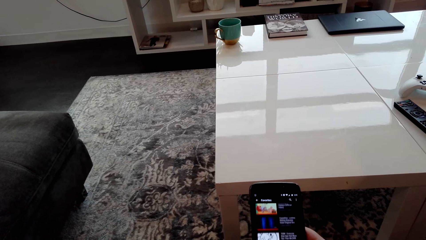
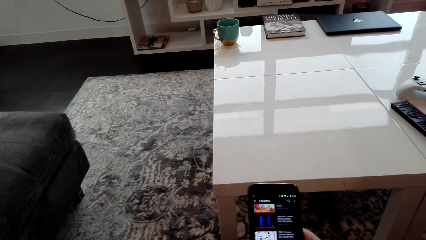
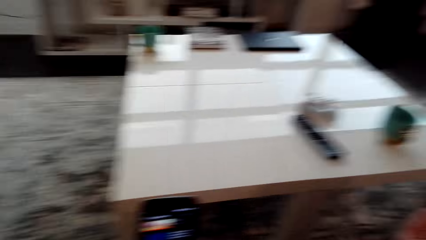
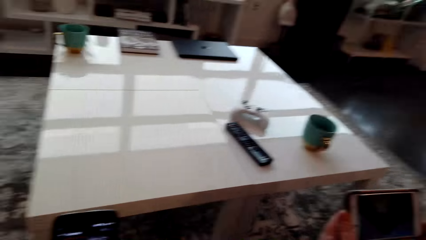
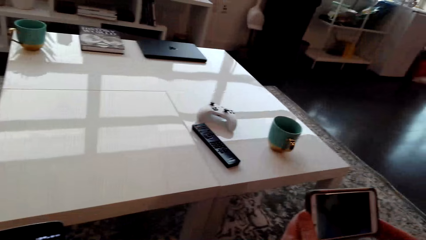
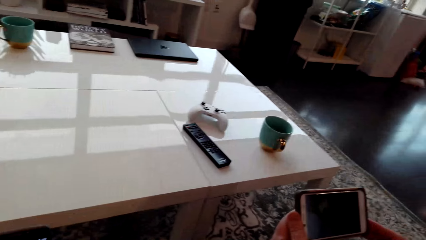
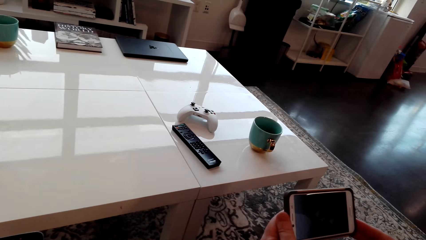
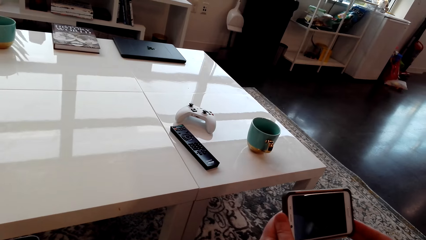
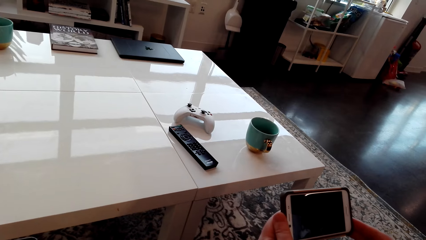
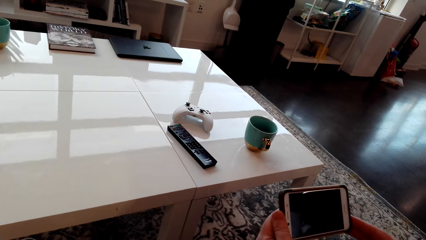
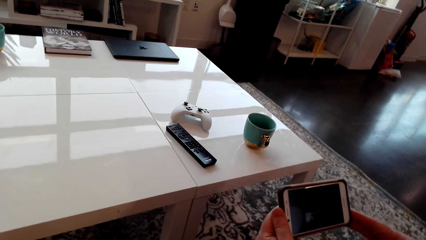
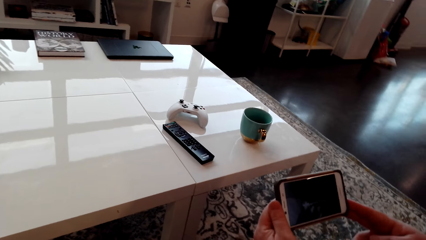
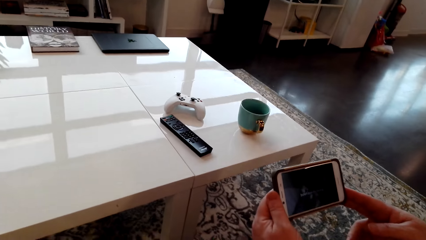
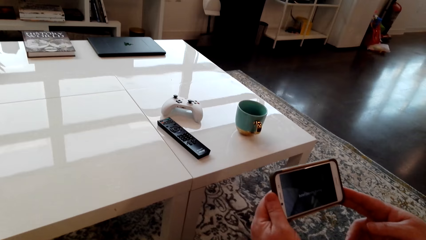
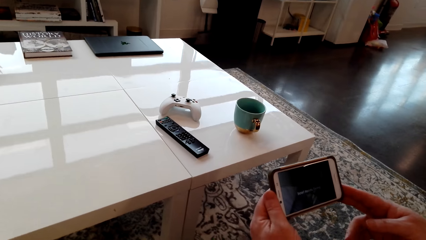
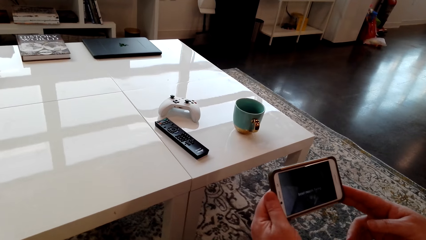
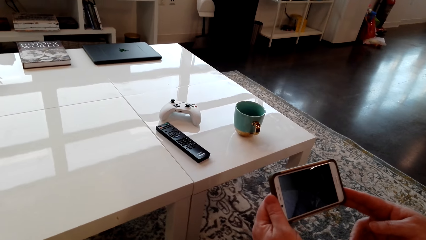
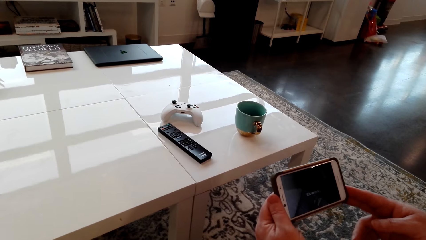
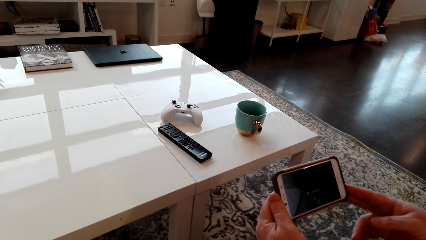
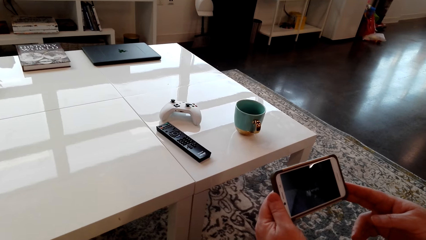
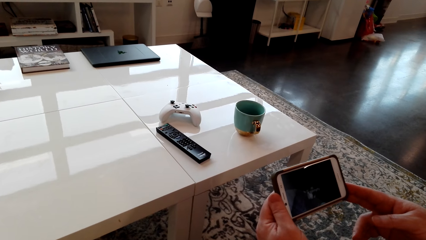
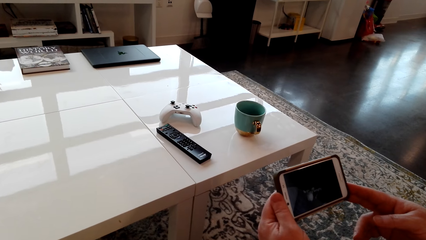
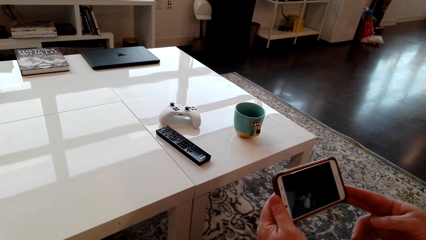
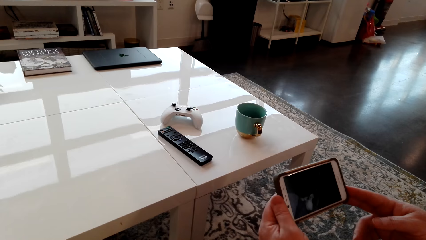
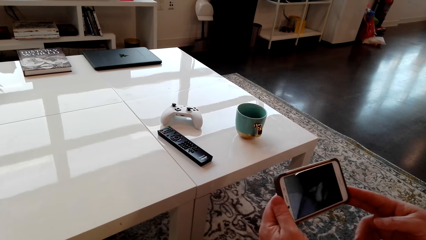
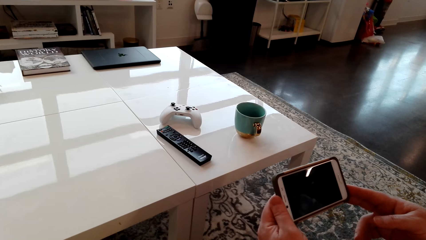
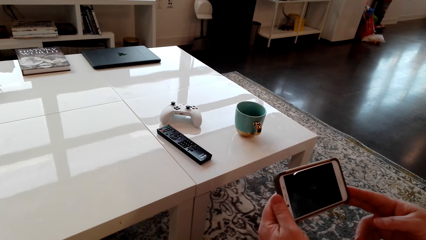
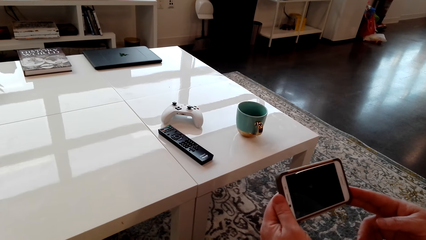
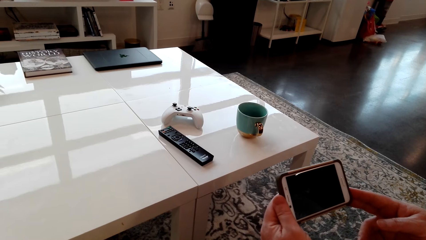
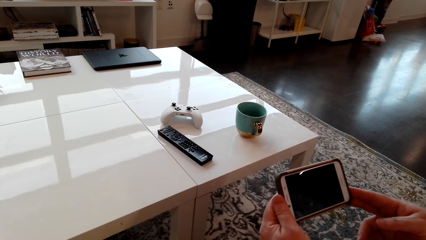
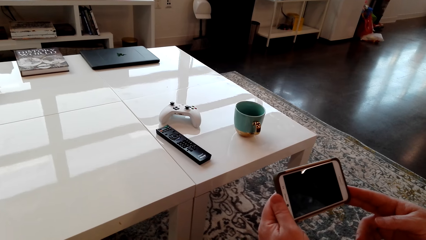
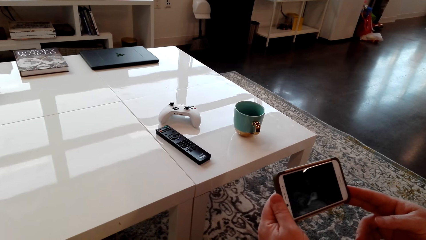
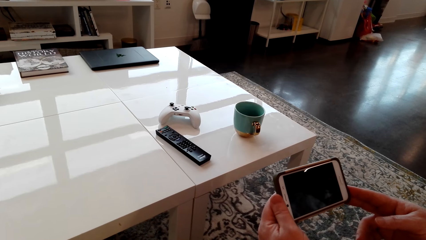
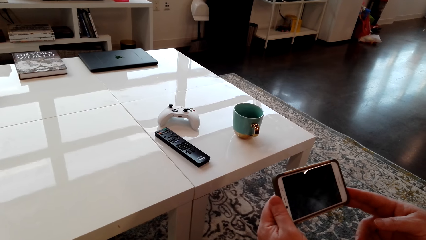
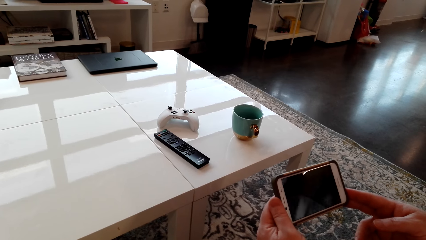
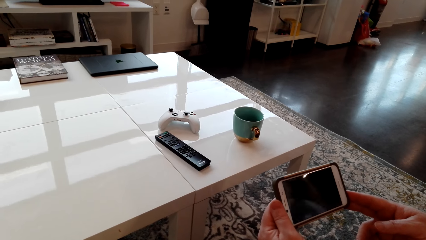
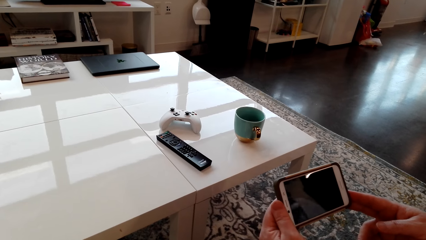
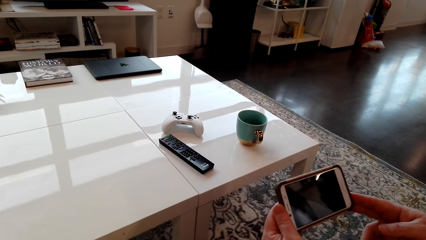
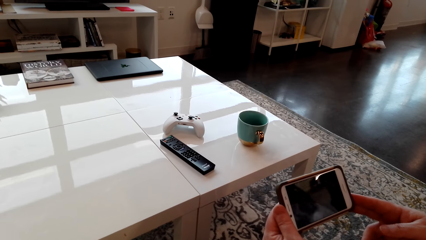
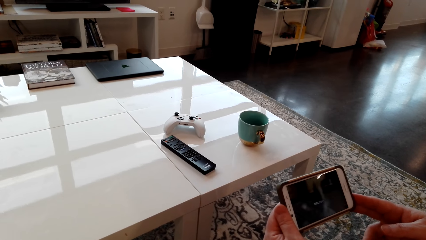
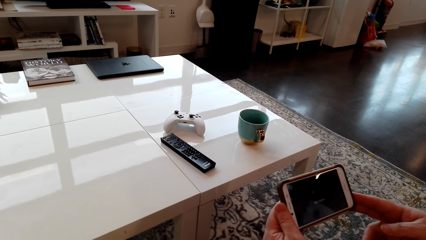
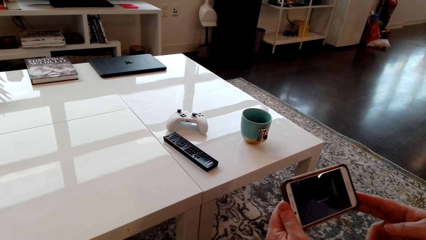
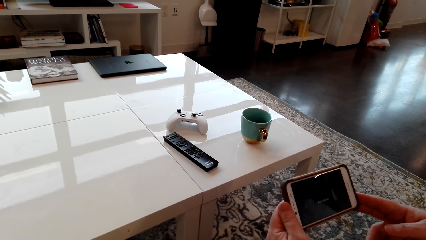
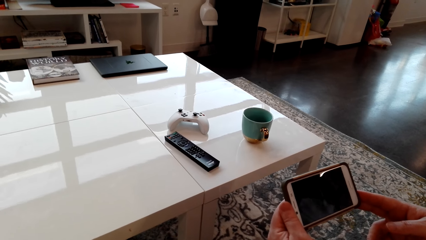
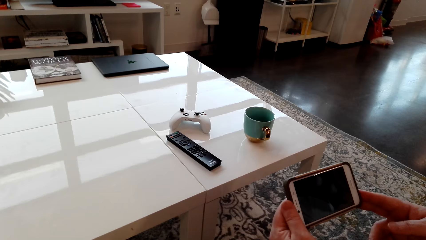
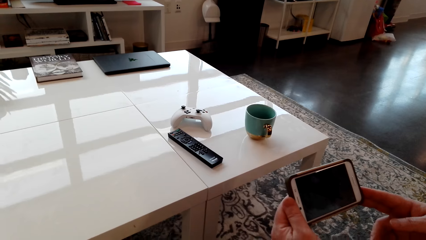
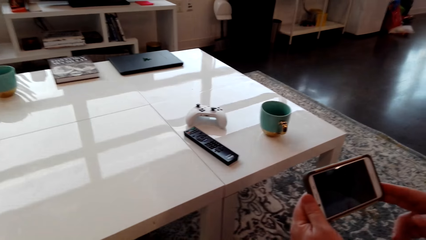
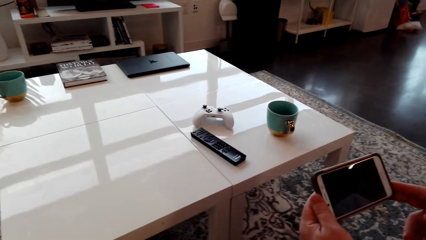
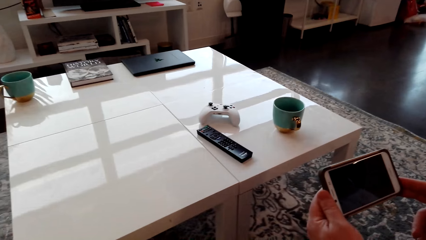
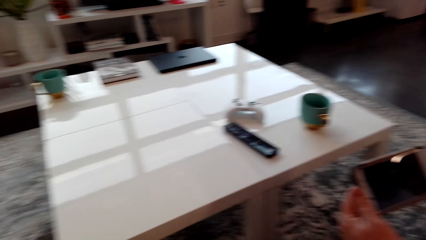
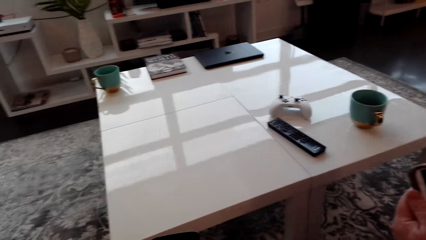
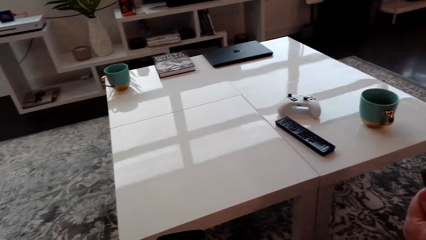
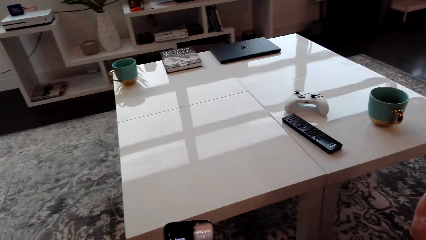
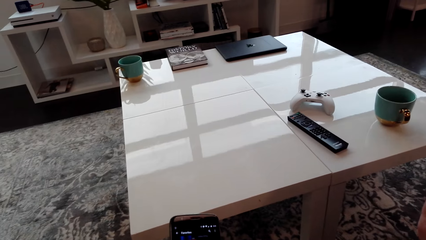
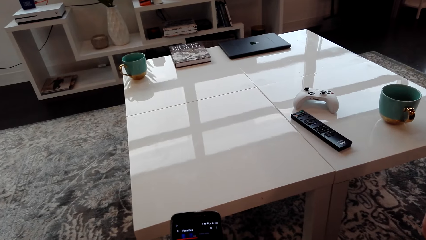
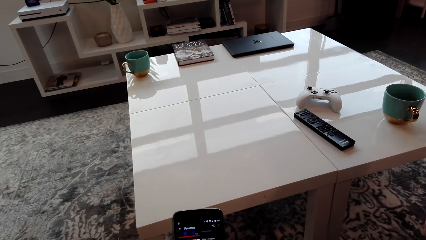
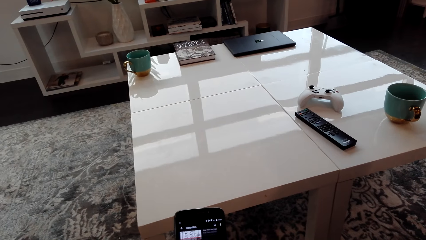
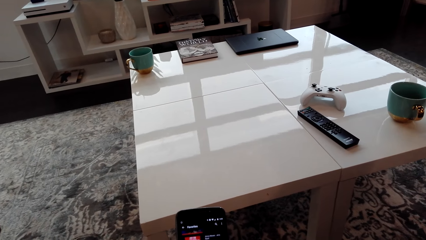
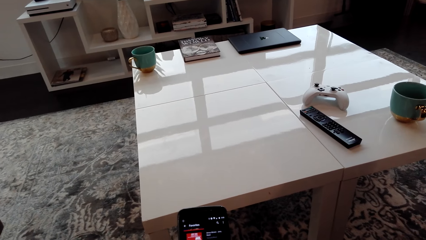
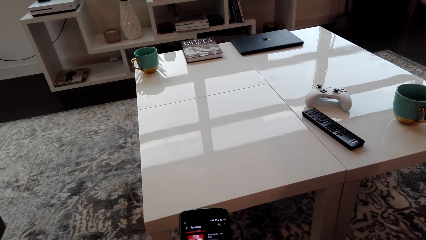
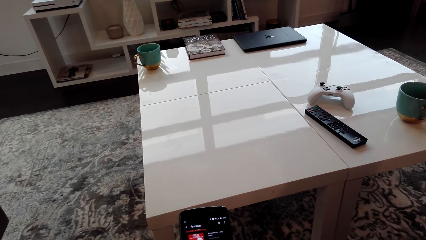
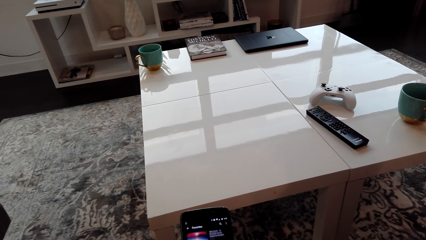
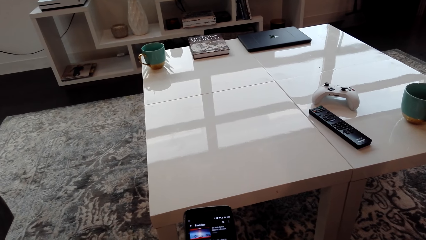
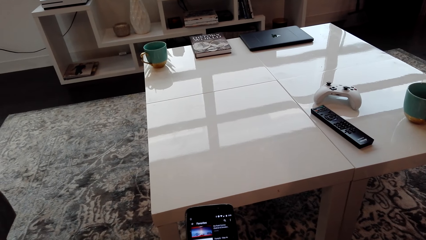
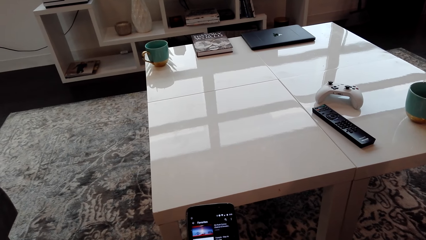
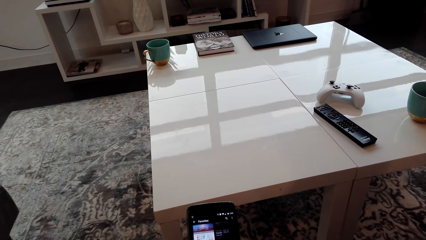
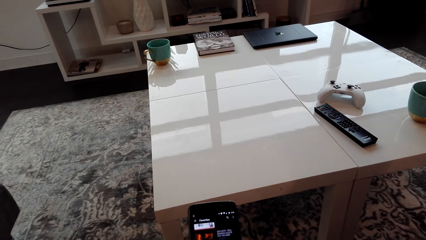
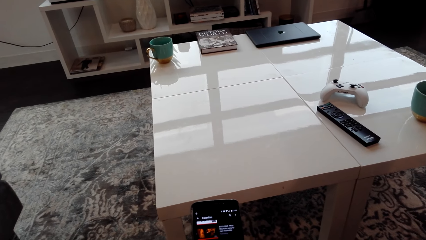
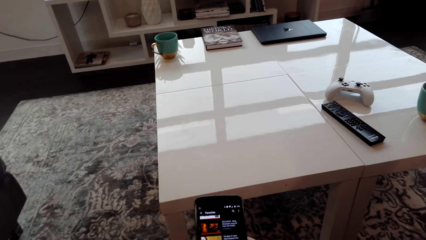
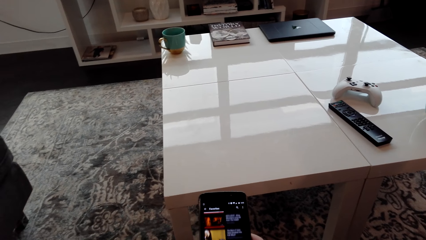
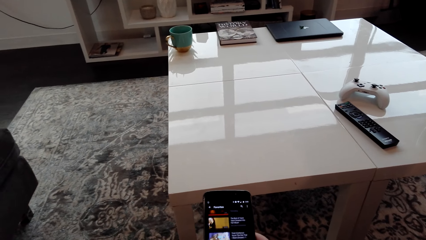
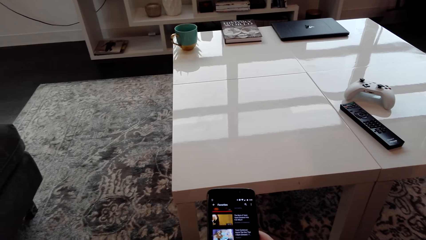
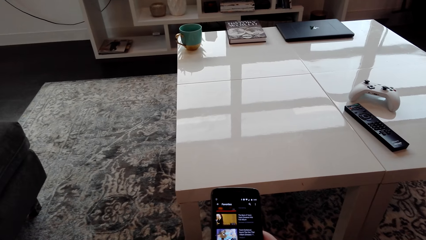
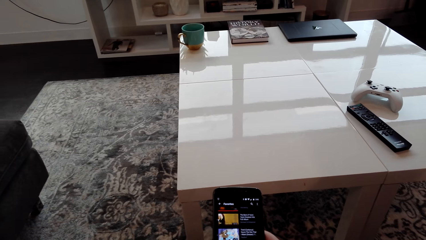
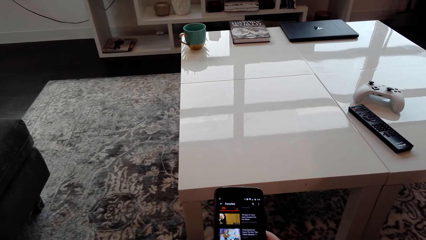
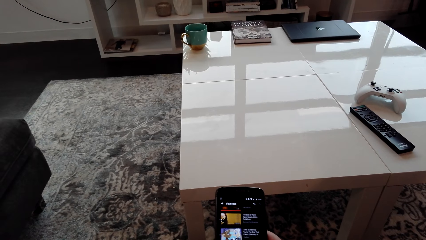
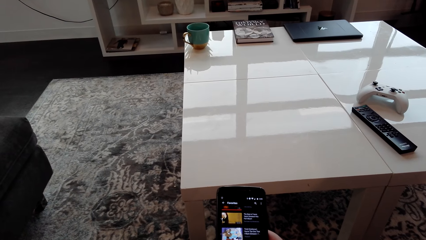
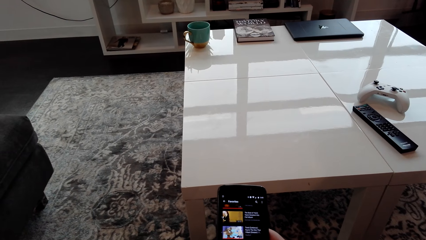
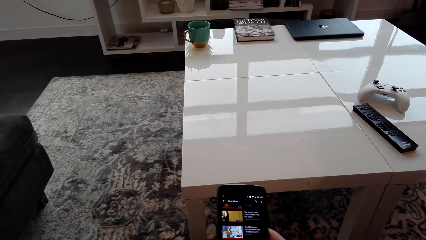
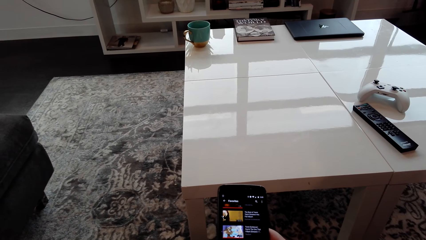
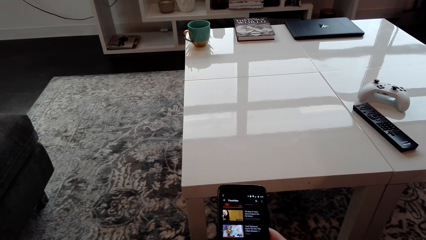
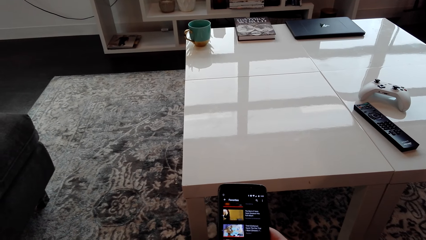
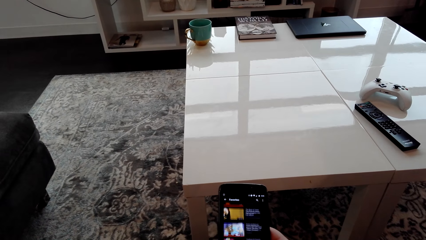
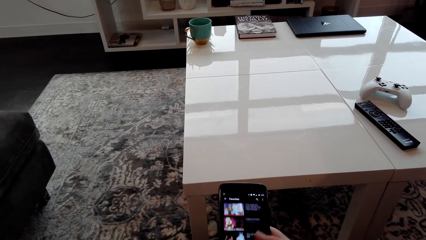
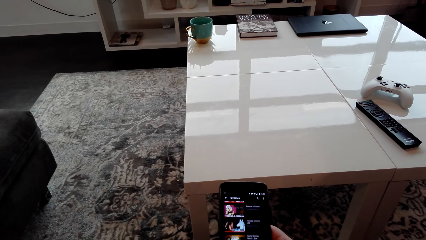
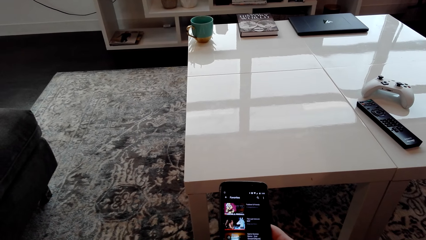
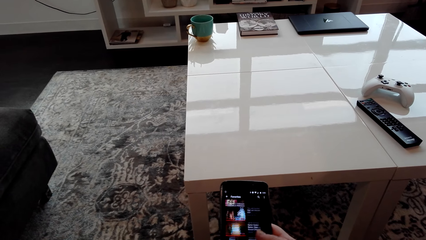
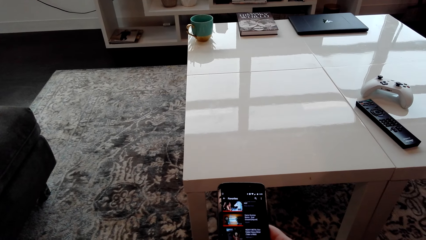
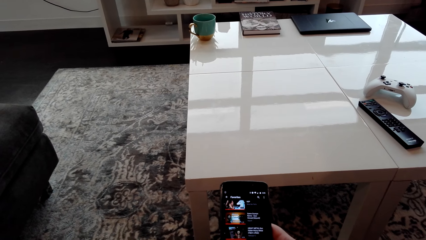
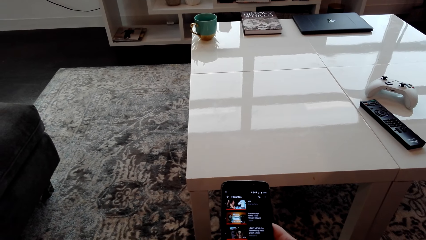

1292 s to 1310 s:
A man and the camera wearer watch using the phone. The camera wearer scrolls the phone.
